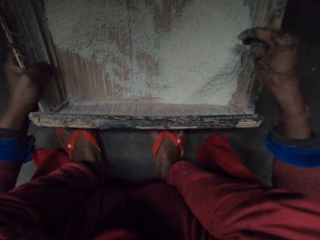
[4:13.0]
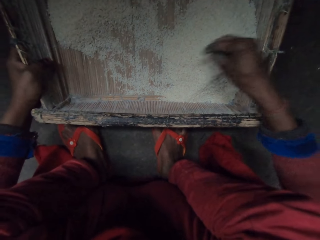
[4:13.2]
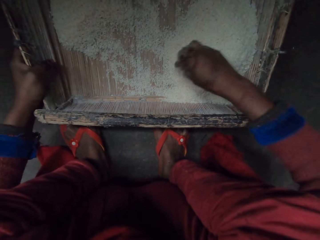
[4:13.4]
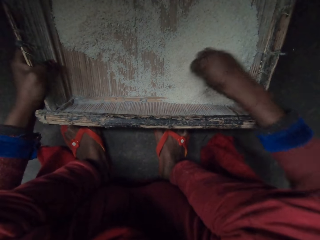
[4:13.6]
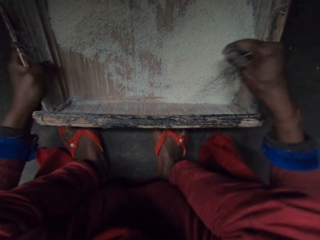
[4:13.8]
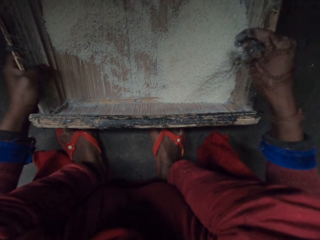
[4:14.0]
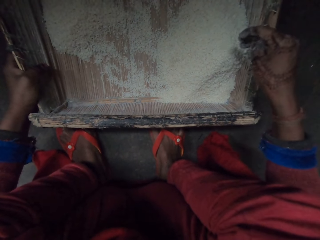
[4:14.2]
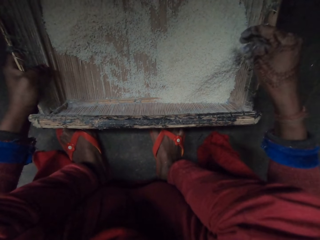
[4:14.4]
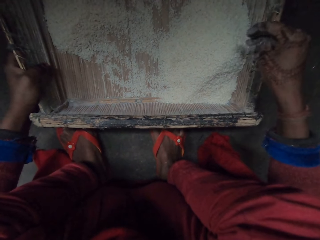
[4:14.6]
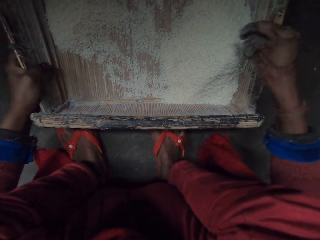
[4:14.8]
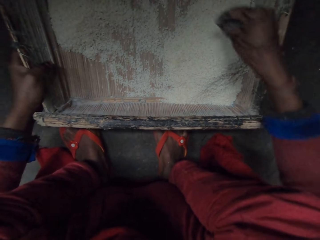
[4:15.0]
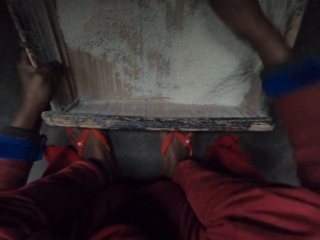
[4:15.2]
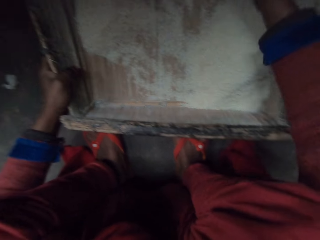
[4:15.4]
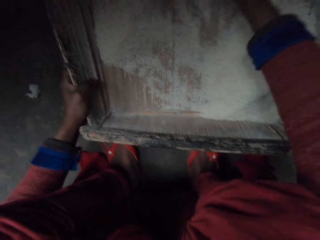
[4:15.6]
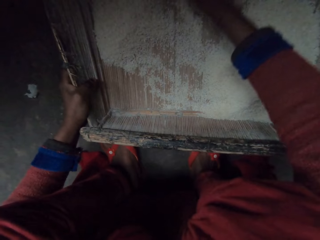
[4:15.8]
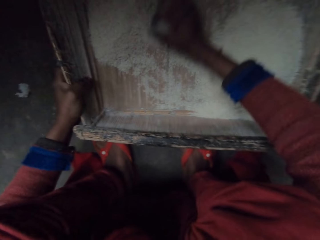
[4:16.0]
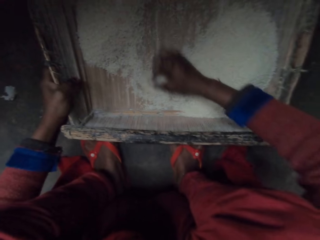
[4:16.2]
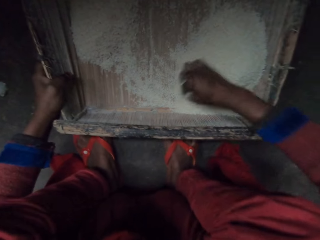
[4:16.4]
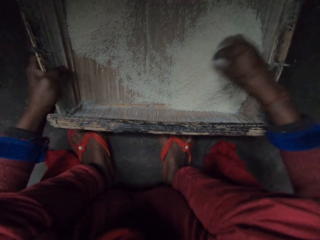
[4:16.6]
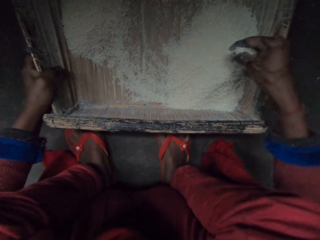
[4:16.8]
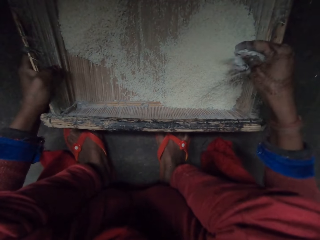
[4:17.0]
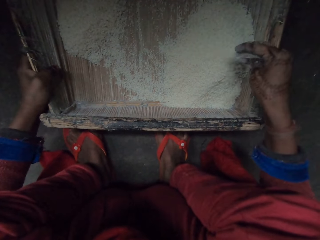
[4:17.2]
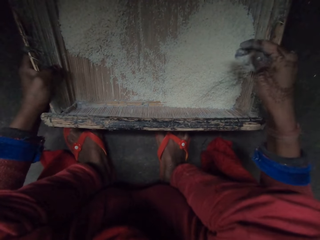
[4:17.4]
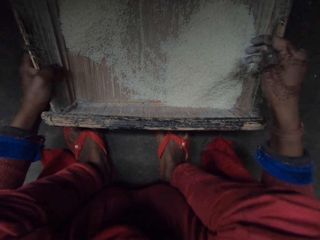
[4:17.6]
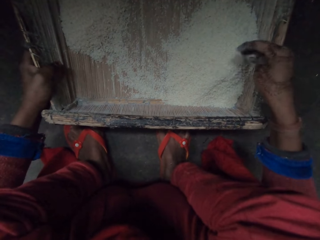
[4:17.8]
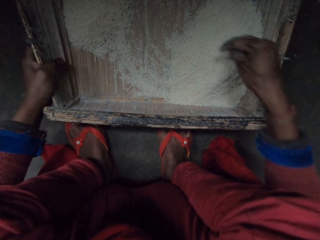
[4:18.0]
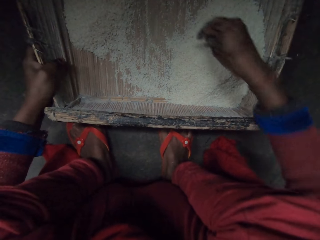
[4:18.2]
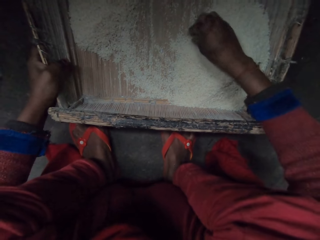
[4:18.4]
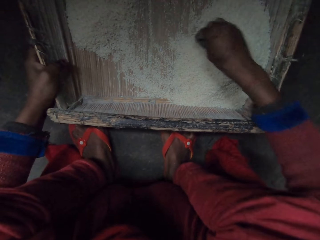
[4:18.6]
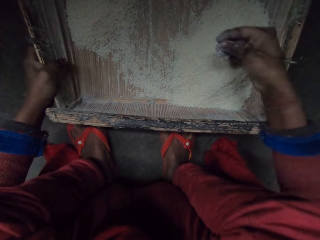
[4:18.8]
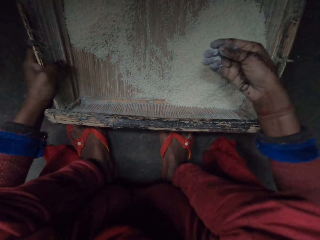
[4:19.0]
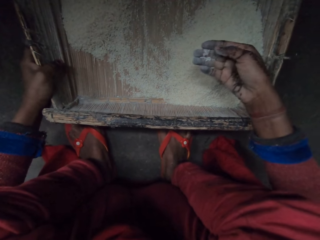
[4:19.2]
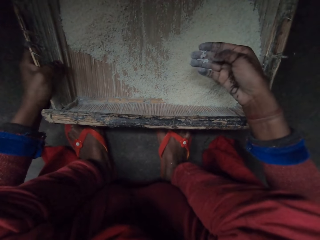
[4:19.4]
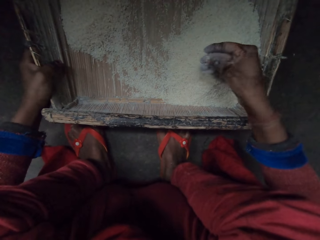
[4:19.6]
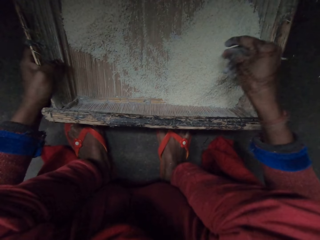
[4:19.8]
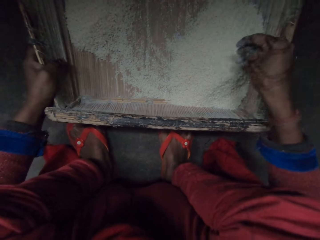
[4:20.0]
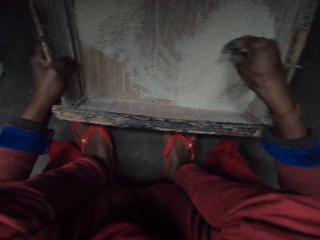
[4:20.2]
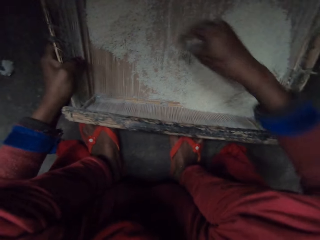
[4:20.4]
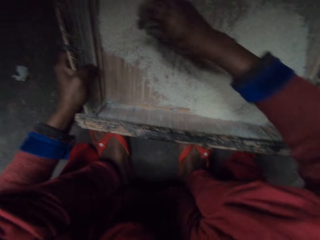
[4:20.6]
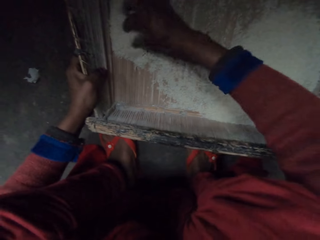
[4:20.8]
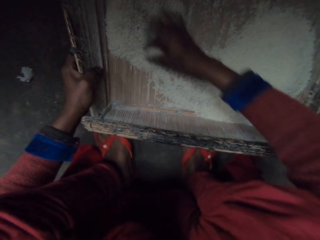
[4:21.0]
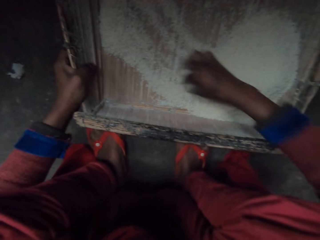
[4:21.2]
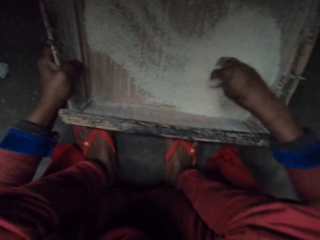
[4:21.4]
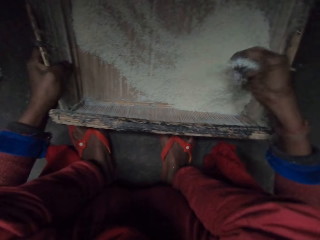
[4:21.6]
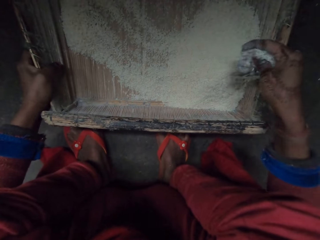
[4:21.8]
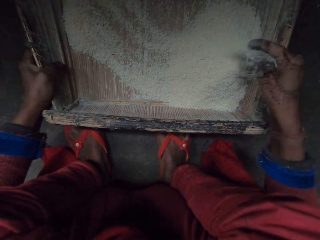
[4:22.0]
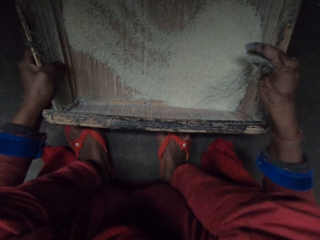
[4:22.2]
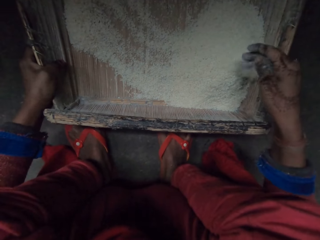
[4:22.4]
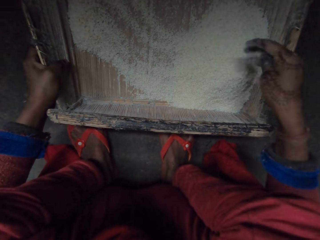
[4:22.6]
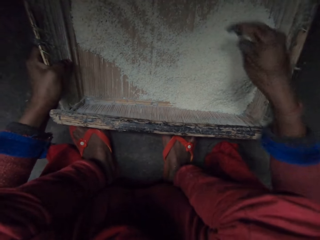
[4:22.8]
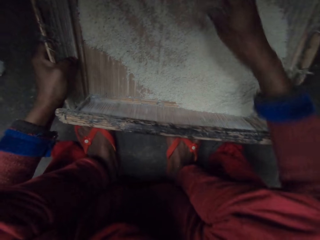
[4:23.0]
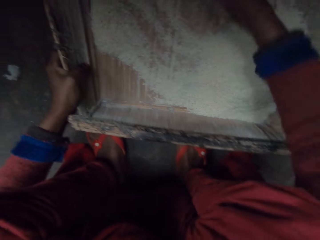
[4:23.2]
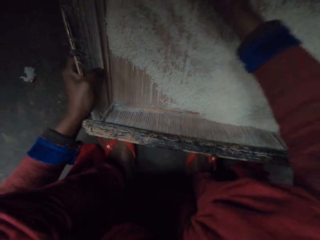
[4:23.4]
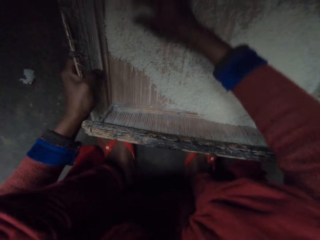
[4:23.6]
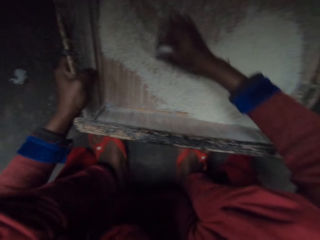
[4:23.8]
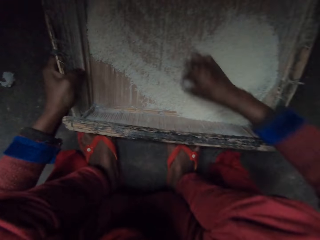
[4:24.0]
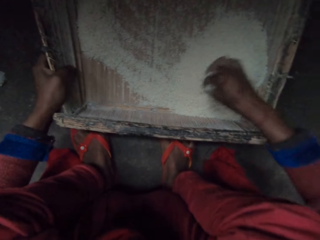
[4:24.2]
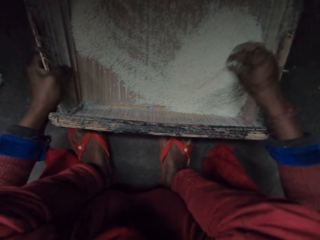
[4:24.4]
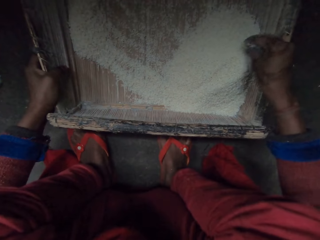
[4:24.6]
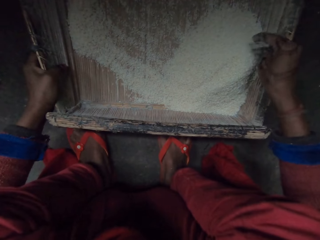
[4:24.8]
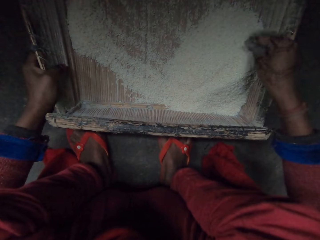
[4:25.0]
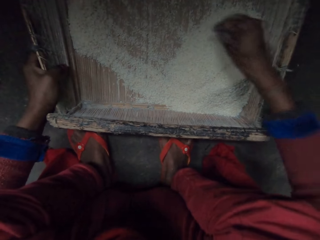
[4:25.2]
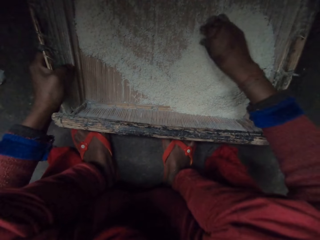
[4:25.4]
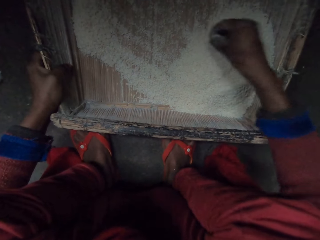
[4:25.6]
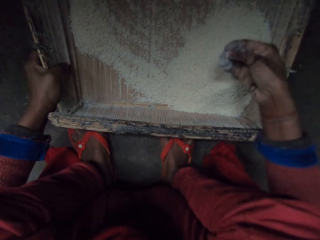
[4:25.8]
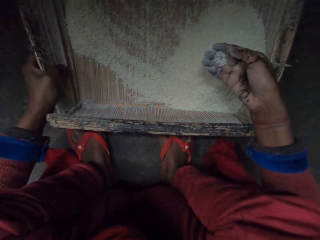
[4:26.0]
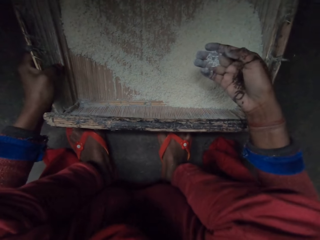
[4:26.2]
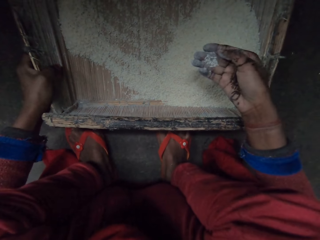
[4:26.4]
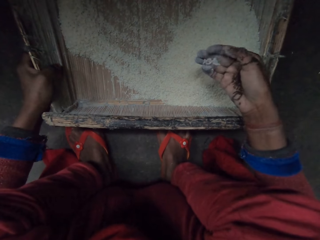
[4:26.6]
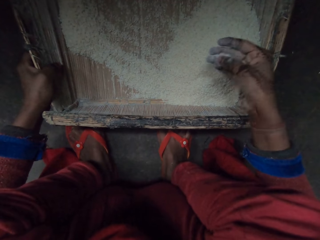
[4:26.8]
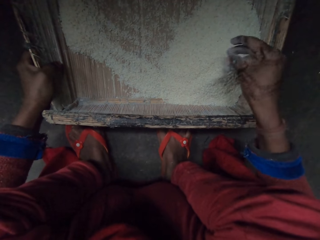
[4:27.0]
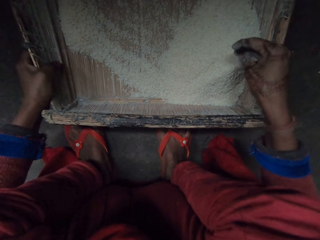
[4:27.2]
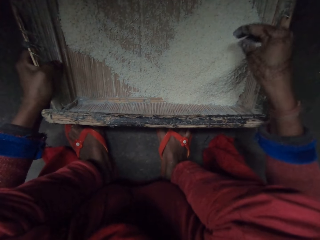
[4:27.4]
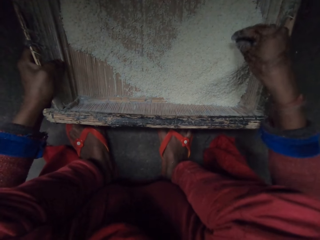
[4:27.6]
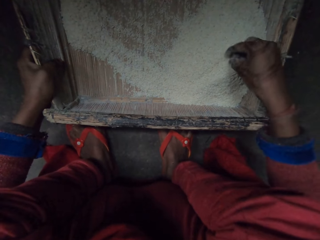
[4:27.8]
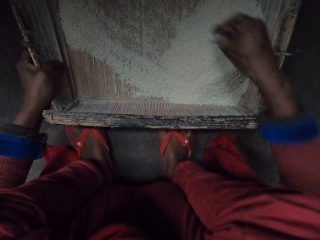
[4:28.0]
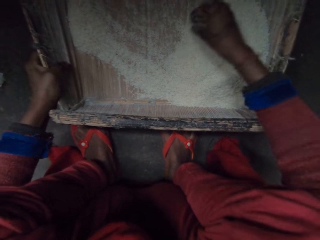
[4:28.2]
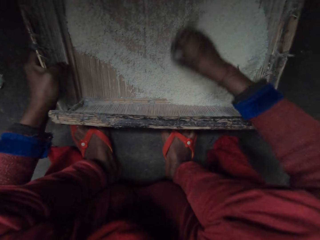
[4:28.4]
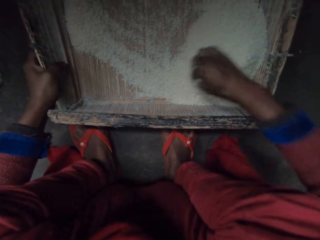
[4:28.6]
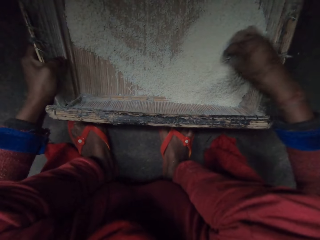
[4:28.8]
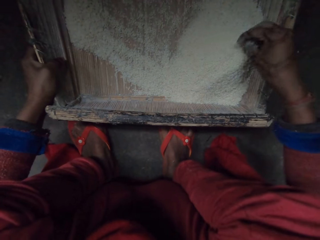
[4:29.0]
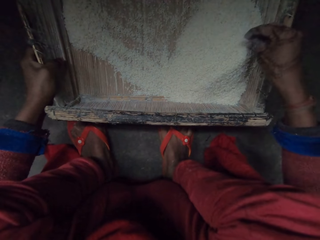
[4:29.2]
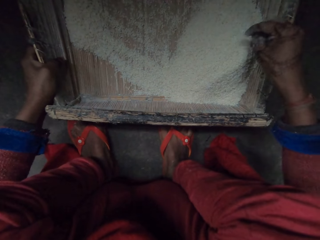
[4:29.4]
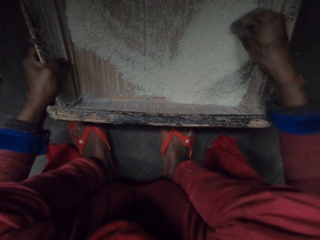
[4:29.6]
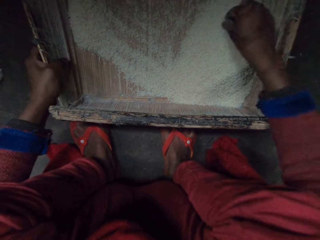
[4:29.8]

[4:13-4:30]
The camera wearer drops rice in a tray. She scoops the rice. She drops the rice in the tray. She scoops the rice. She drops the rice in the tray. She scoops the rice with her hand. She drops the rice in the tray. She spreads the rice in the tray. She scoops the rice with her hands. She drops the rice in the tray. She spreads the rice in the tray. She scoops the rice in the tray. She picks the rice. She drops the rice in the tray. She scoops the rice with her right hand. She drops the rice in the tray.

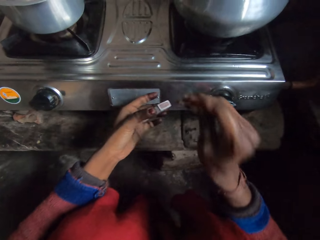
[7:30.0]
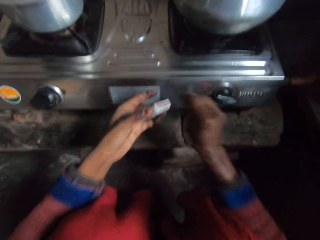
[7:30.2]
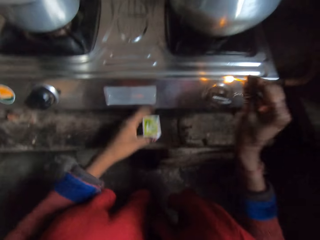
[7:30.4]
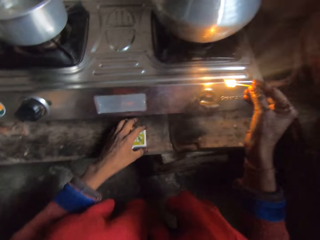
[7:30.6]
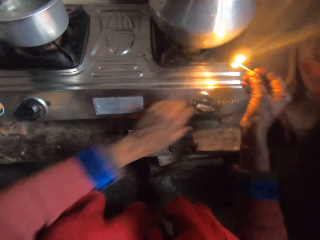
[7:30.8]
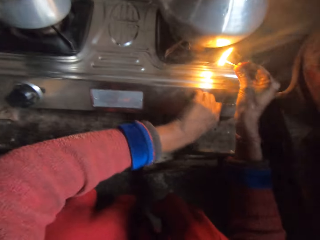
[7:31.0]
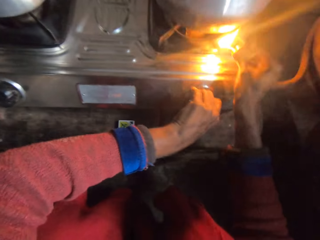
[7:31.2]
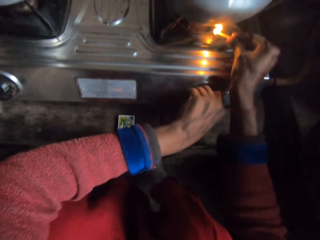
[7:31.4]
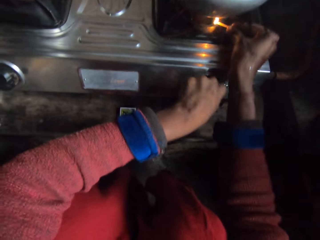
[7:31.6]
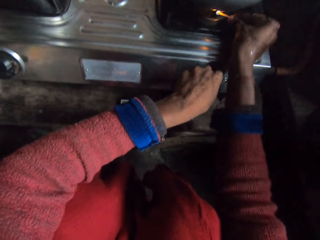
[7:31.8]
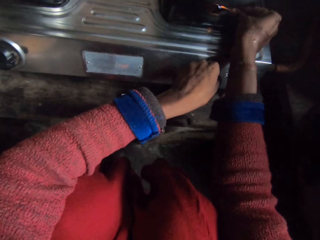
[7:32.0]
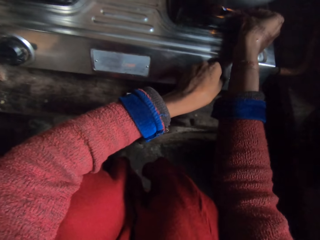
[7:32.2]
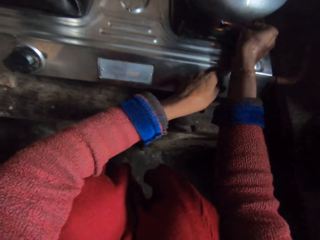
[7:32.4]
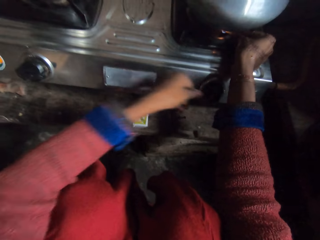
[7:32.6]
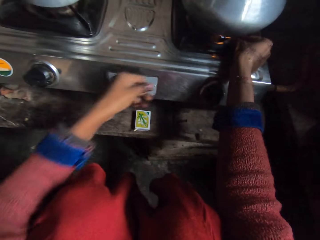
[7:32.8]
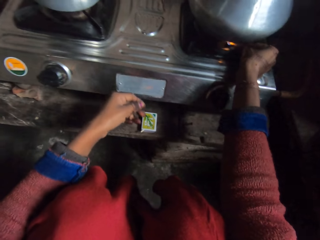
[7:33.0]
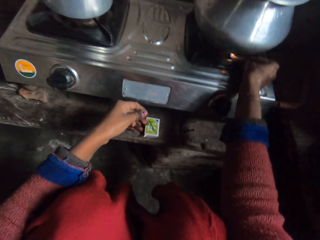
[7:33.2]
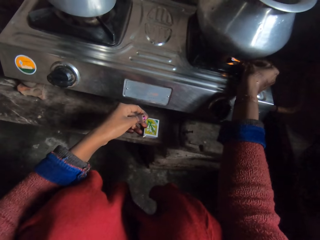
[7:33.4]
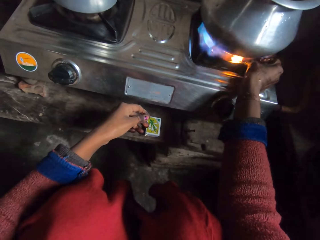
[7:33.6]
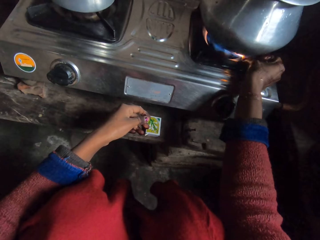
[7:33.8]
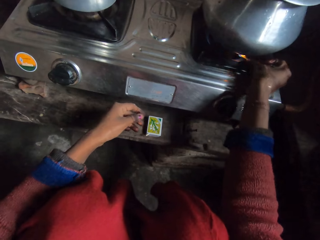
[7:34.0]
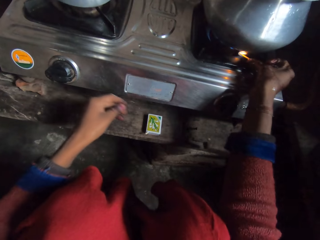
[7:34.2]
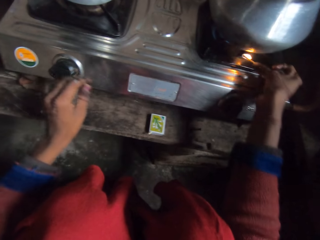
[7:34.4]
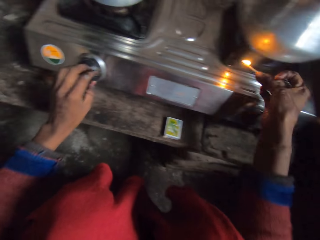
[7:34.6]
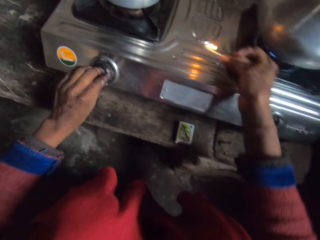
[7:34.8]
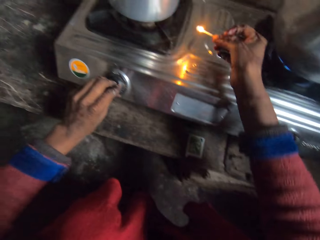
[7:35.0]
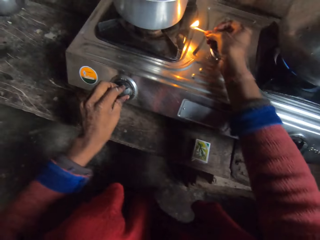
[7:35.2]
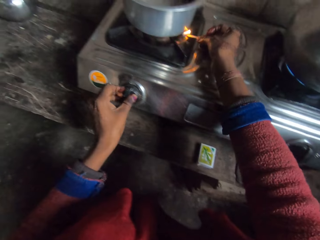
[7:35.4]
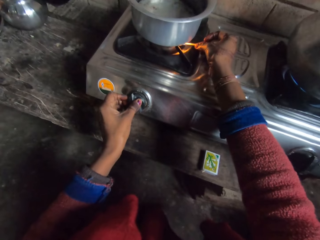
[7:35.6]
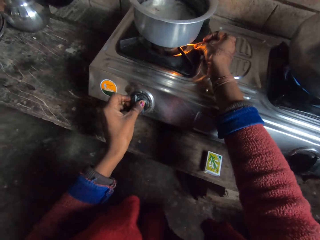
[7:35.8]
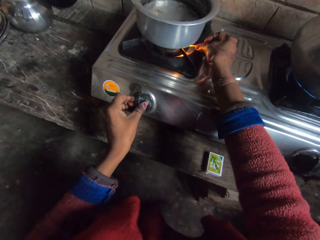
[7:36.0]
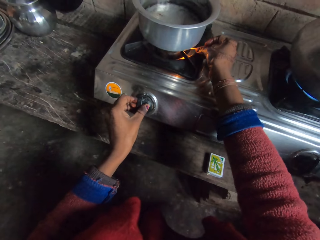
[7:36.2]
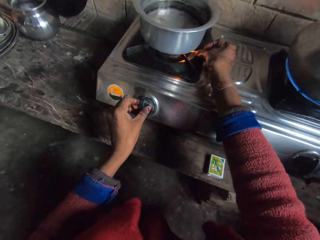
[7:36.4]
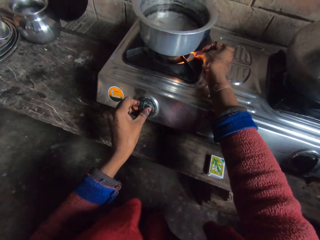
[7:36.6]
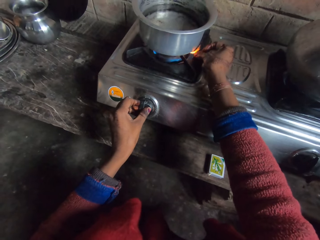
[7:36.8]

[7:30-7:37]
The camera wearer lights the match. They turn on the burners of the cooker. They light the burners with the lighted match.
